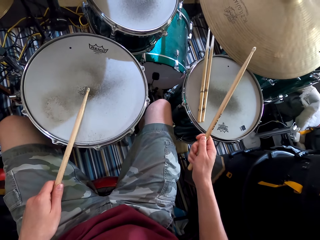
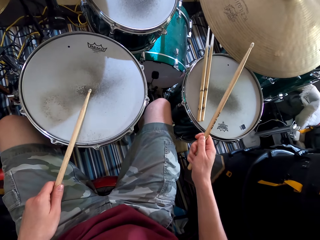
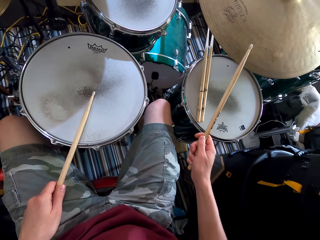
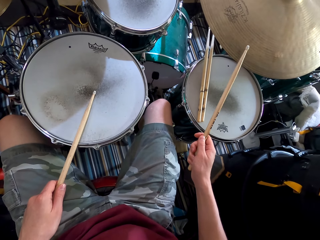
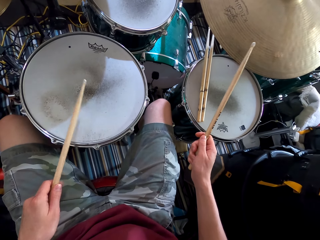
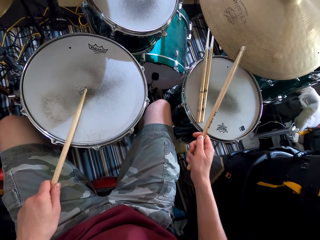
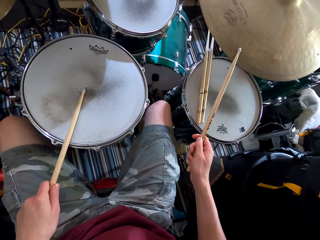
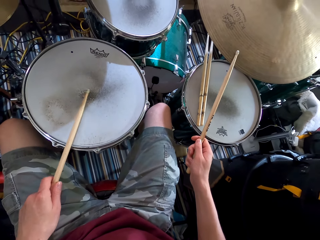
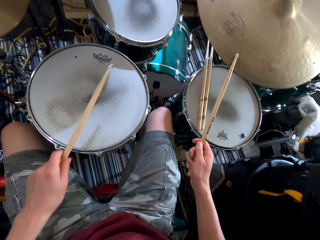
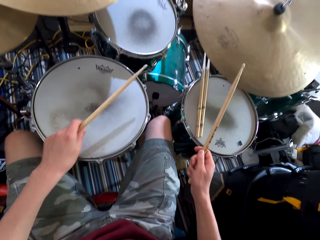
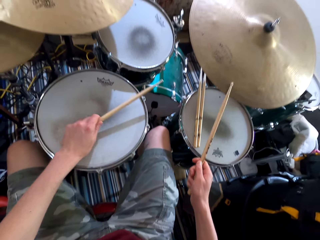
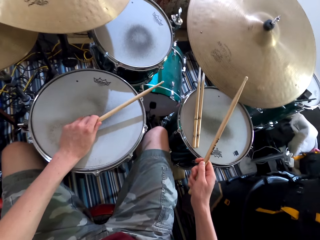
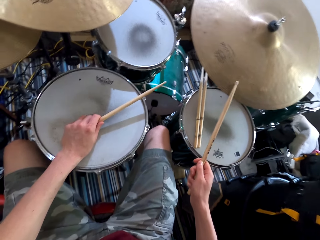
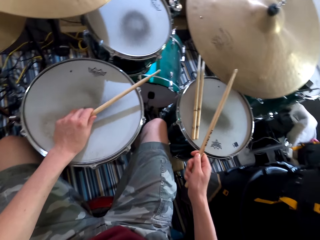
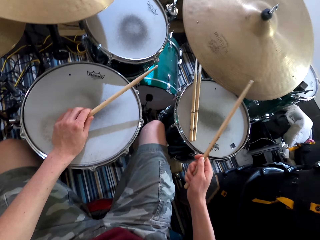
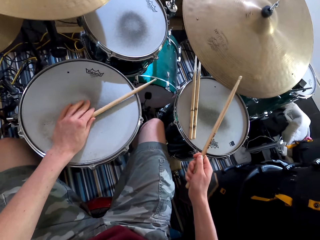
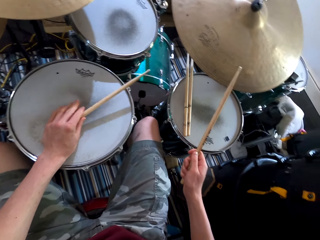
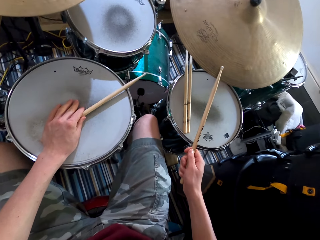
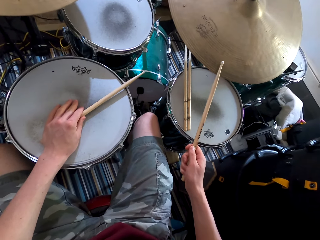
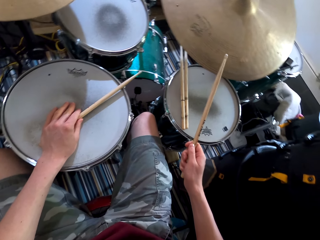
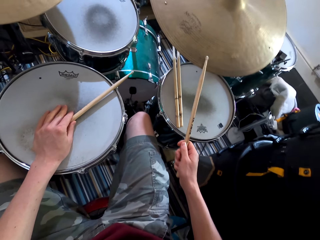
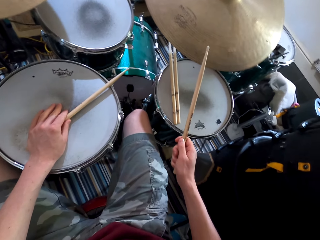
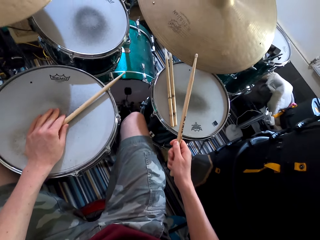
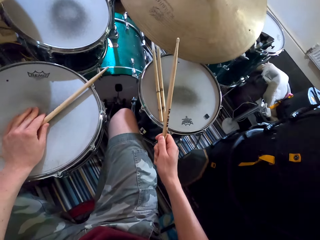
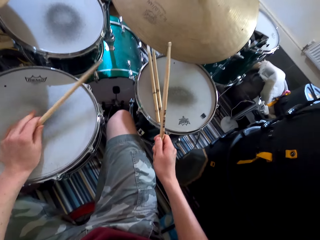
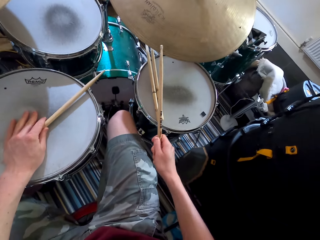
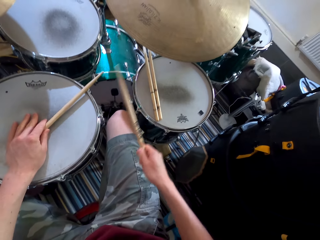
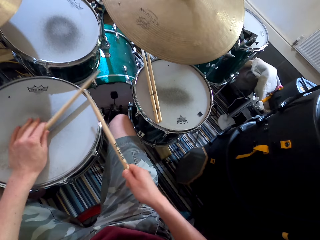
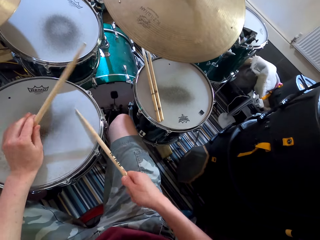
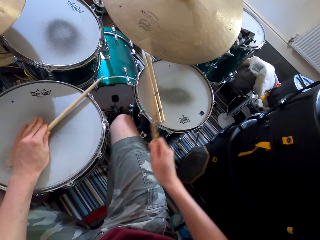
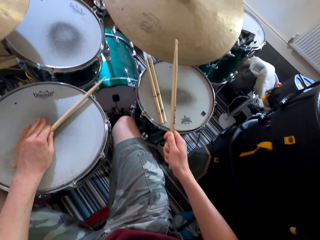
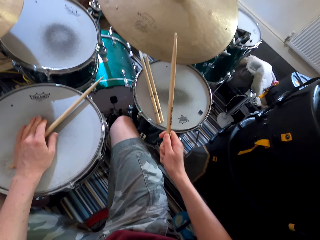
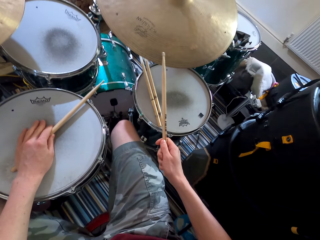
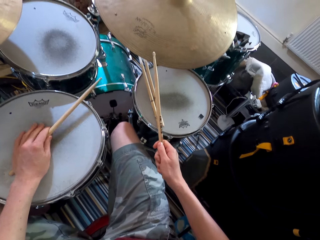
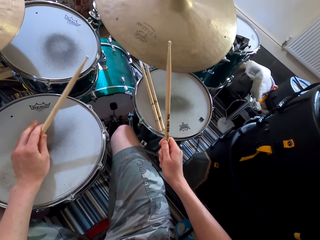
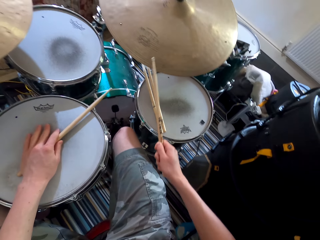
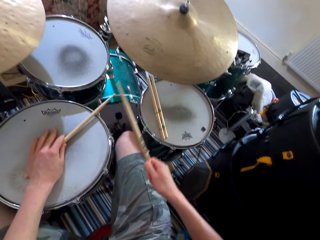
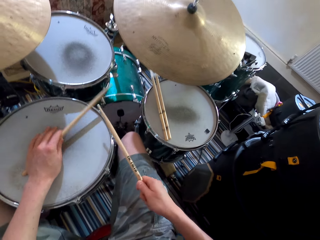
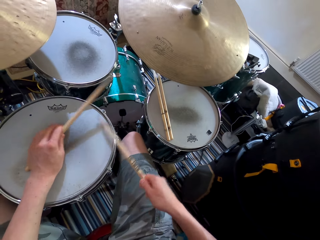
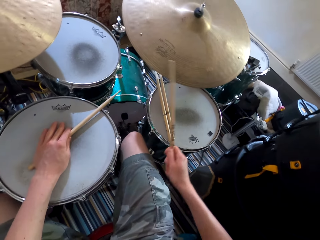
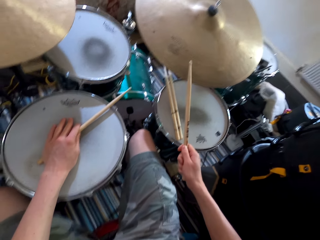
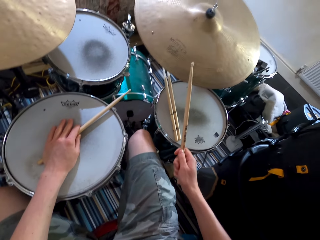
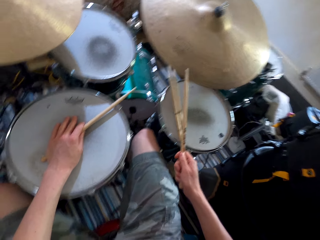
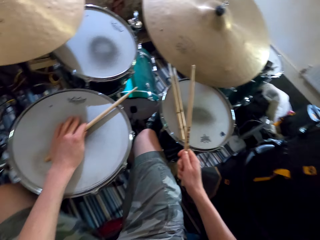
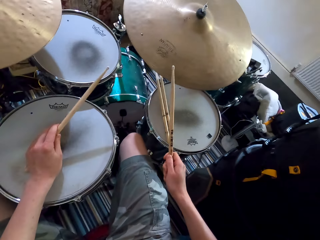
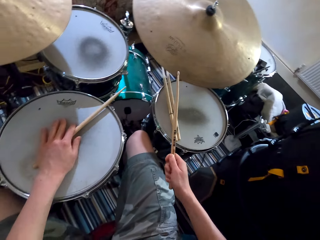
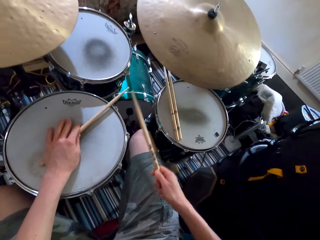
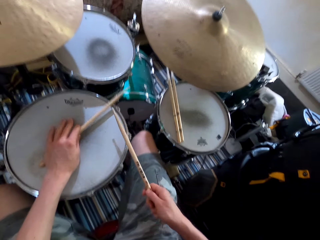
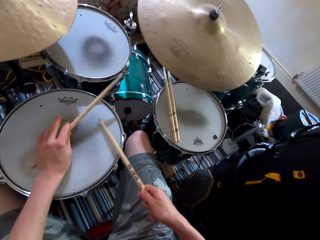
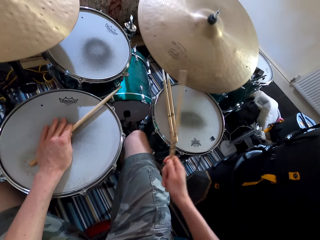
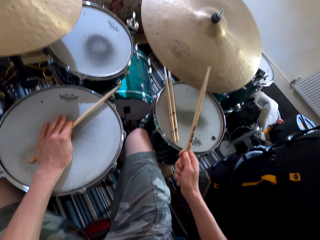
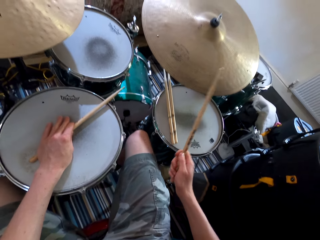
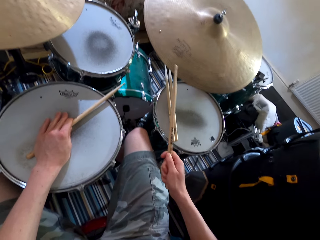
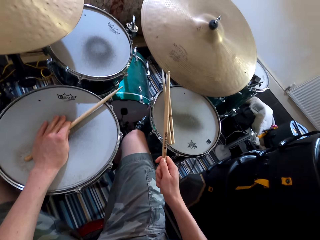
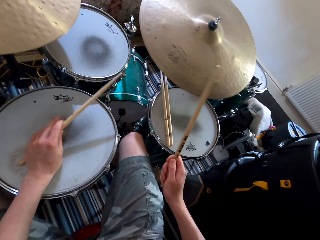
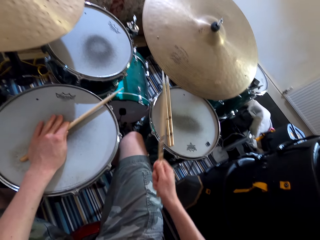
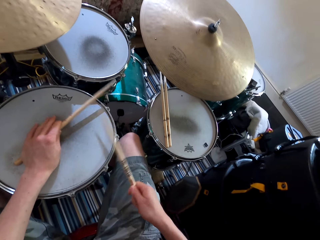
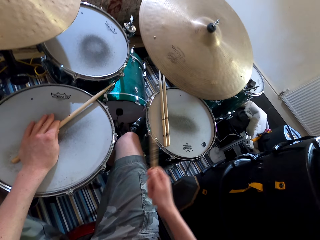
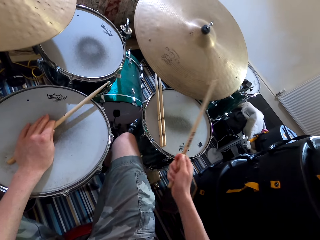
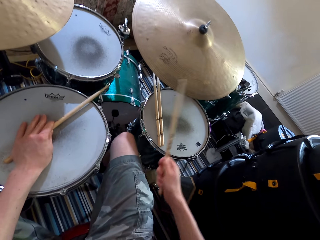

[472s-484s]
The camera wearer plays drums with a hand.

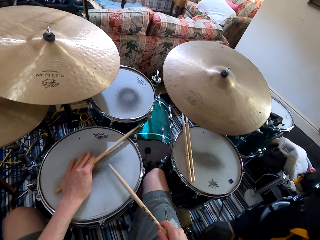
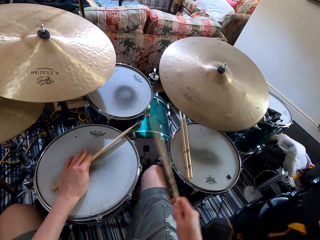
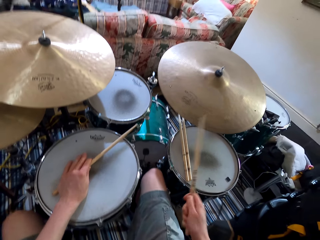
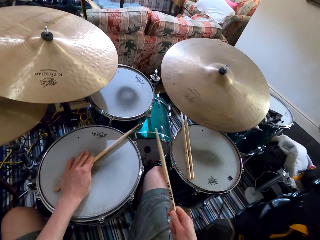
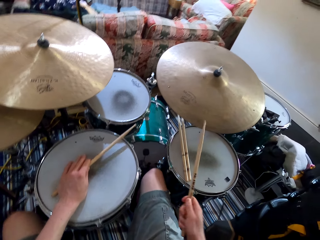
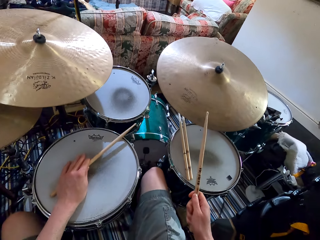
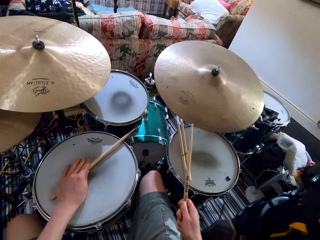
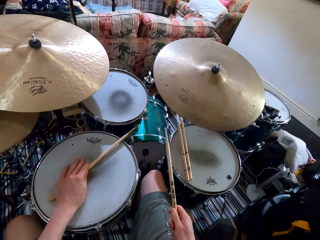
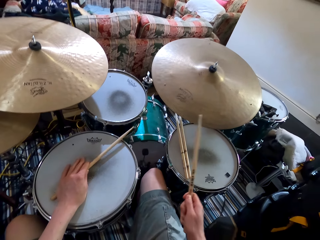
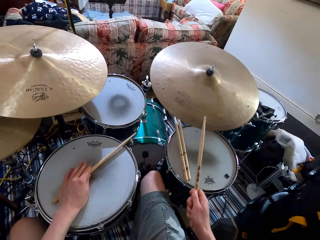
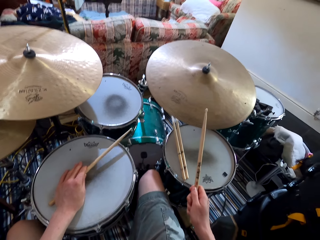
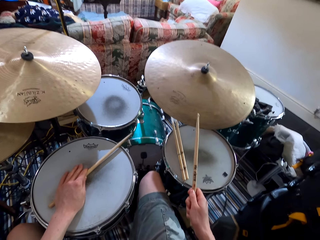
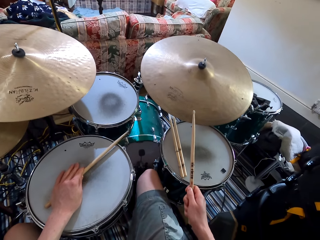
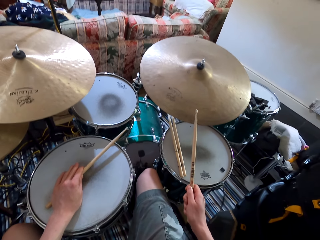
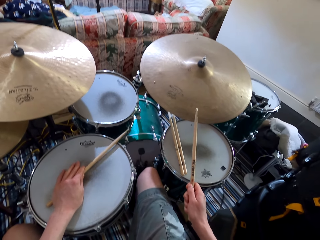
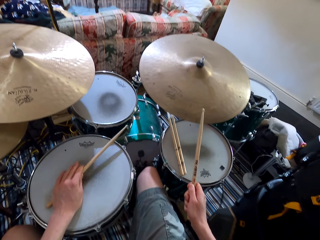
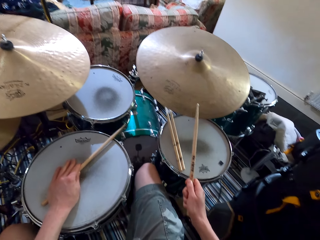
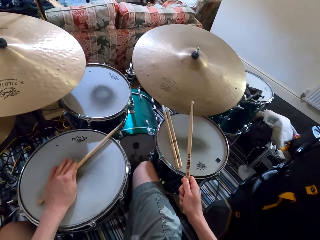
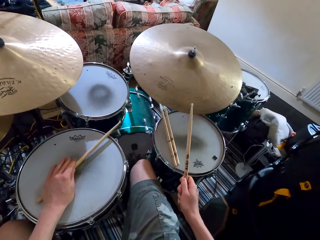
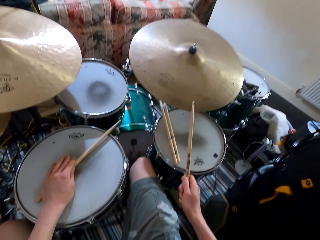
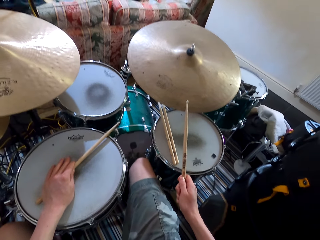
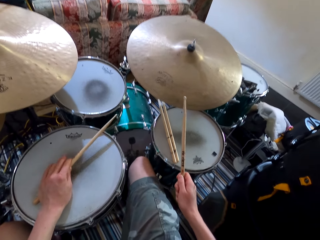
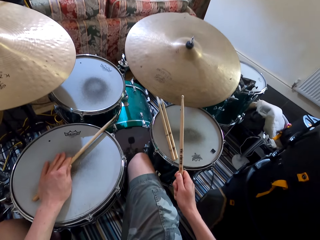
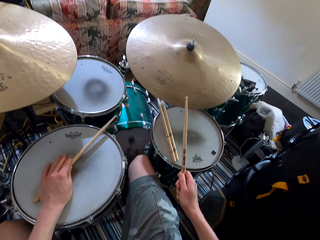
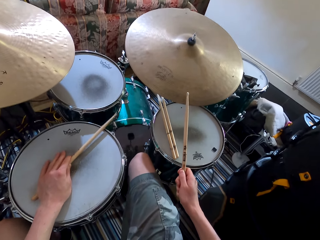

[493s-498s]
The camera wearer plays the drums with a hand and a stick.

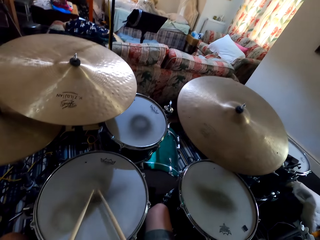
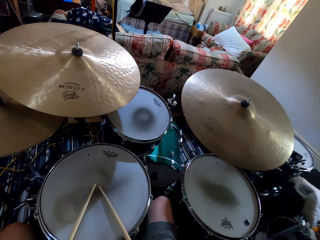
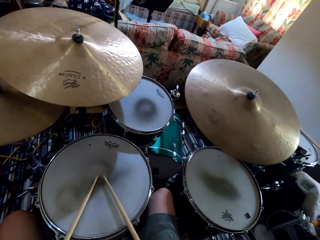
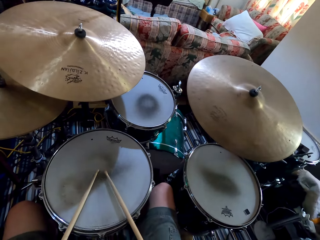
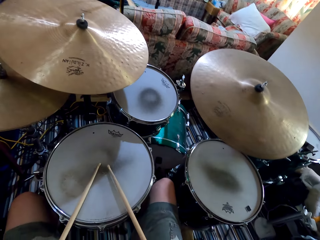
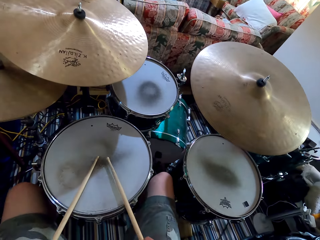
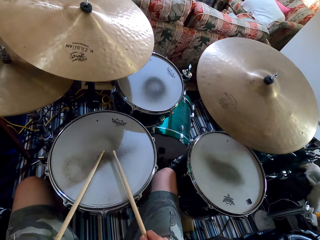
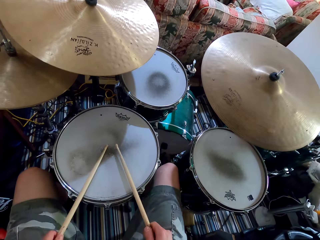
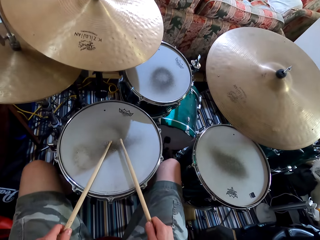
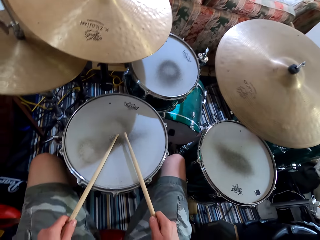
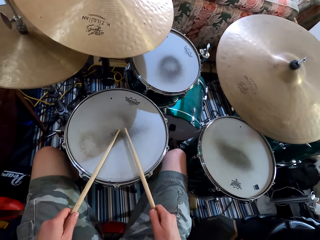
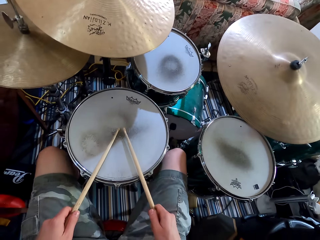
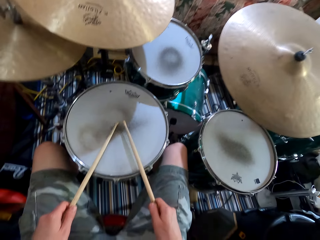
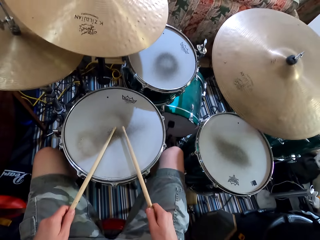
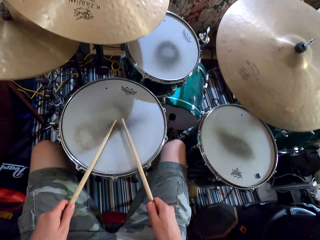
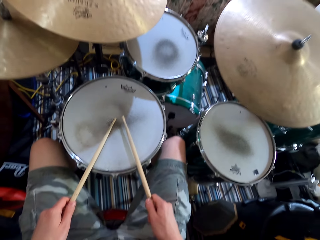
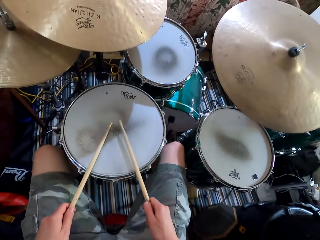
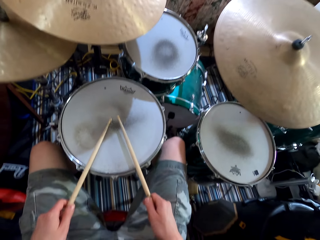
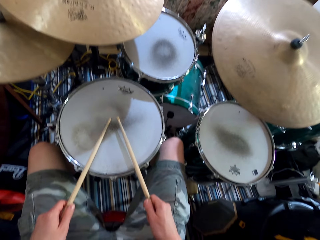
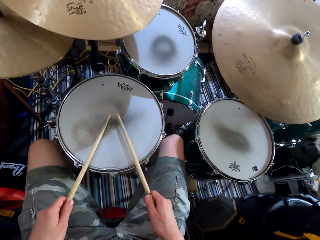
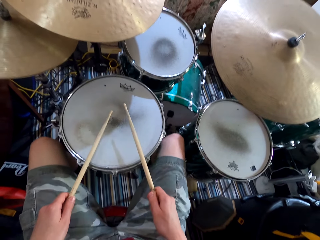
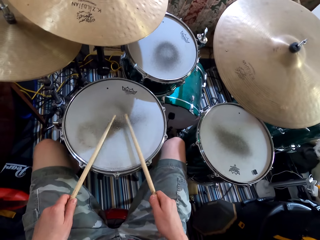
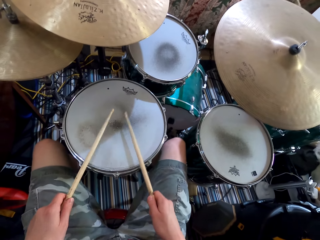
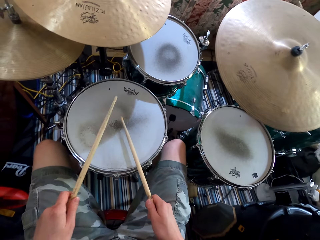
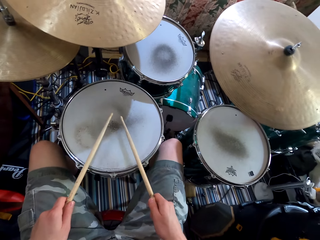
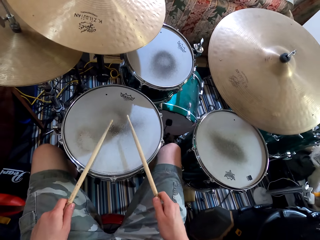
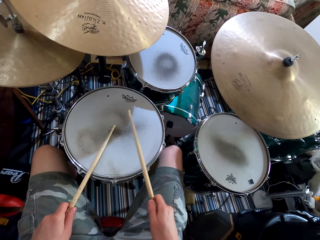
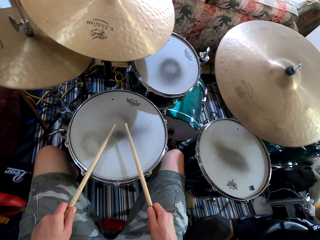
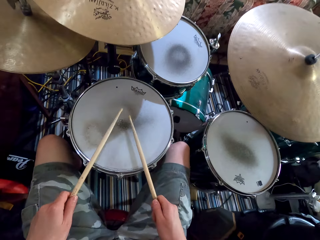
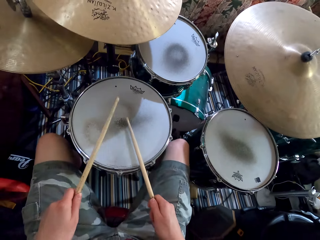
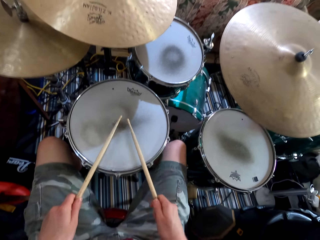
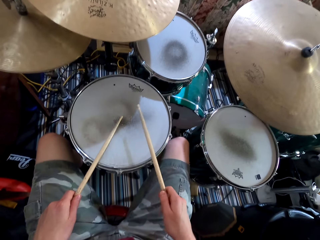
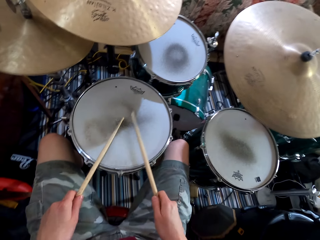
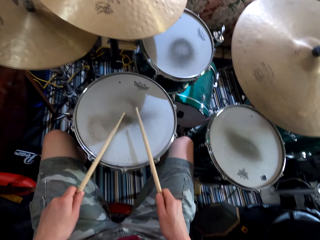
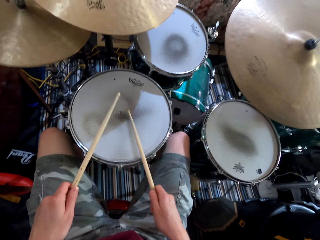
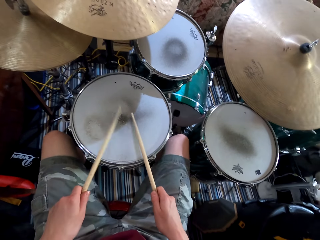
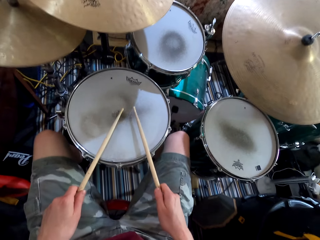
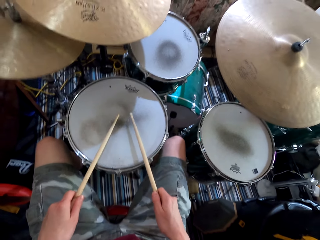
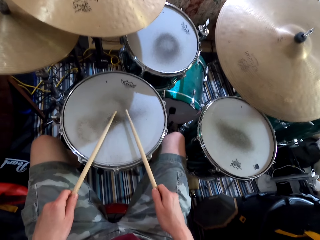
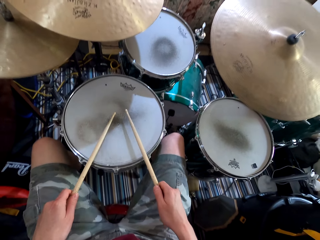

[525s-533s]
The camera wearer shakes legs. They play the drums.
